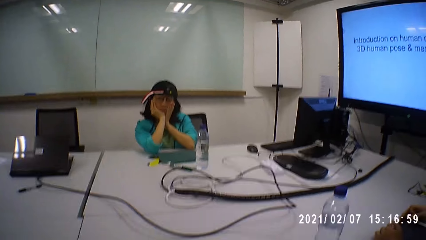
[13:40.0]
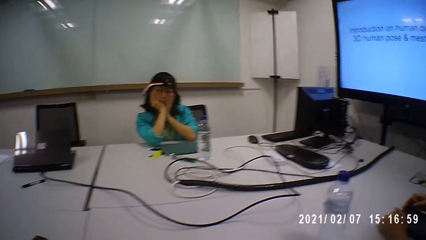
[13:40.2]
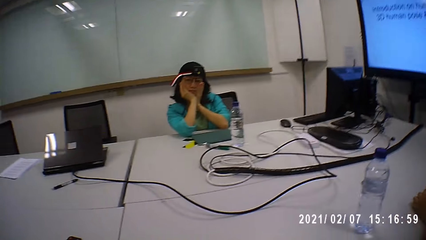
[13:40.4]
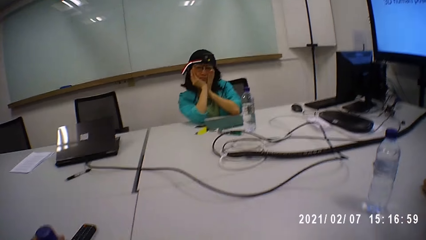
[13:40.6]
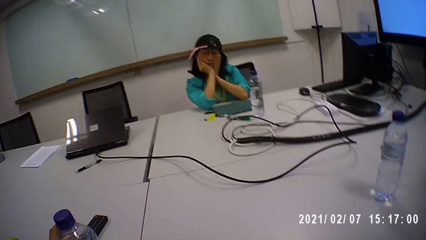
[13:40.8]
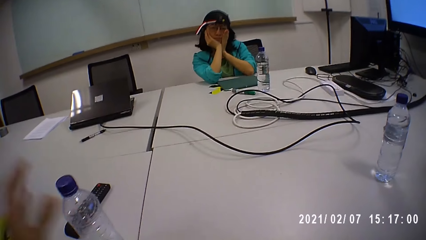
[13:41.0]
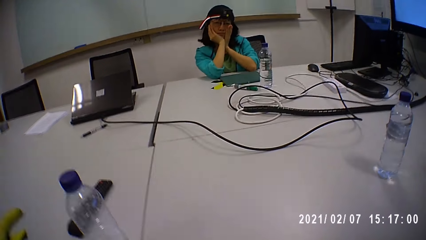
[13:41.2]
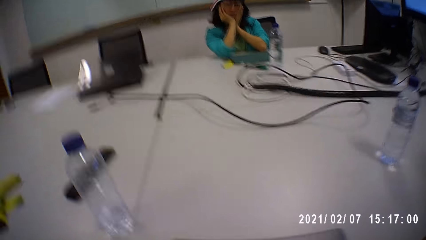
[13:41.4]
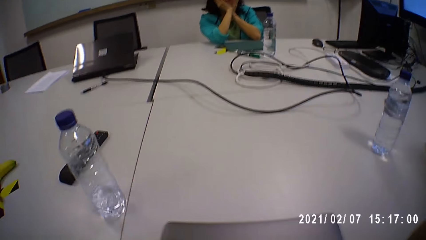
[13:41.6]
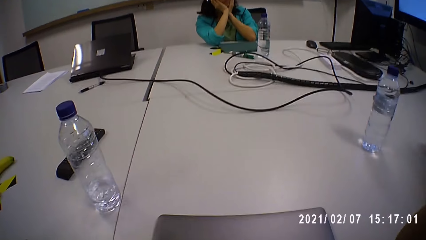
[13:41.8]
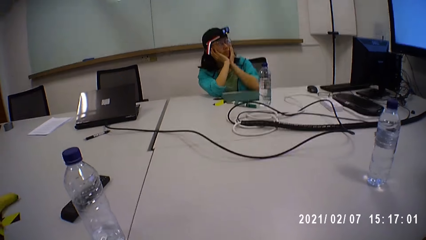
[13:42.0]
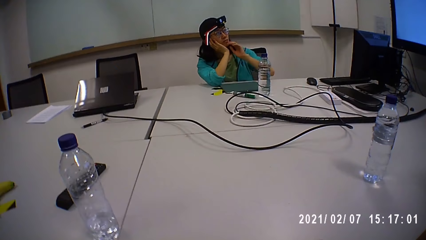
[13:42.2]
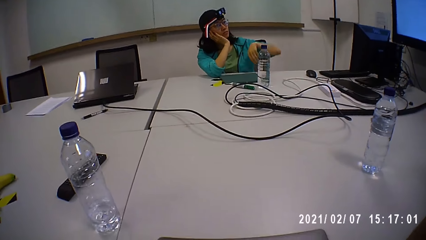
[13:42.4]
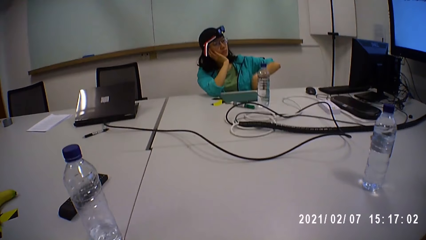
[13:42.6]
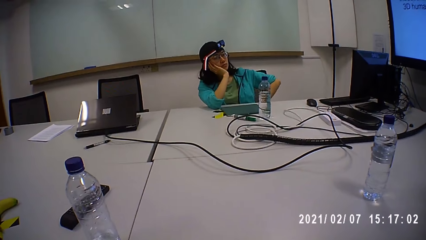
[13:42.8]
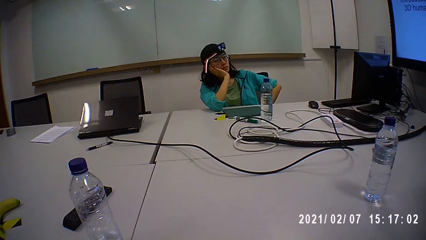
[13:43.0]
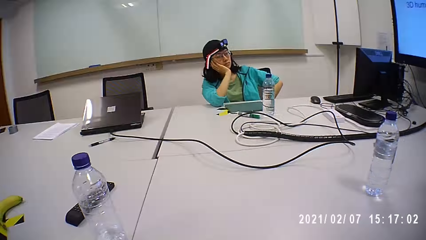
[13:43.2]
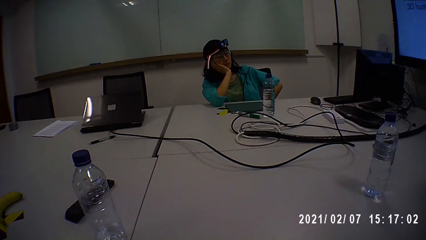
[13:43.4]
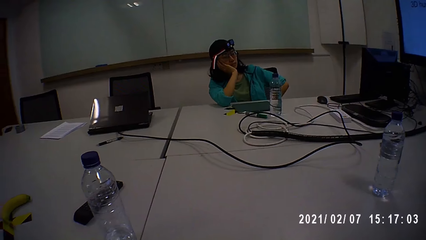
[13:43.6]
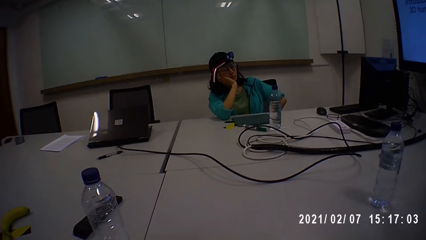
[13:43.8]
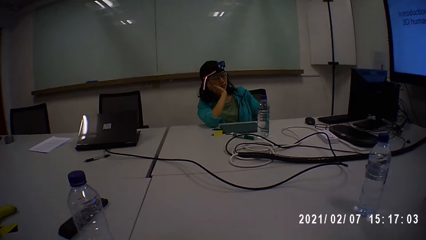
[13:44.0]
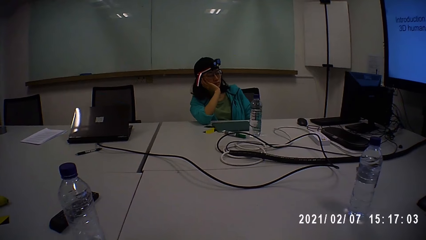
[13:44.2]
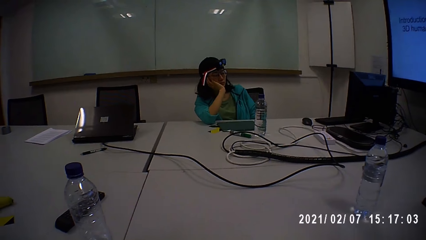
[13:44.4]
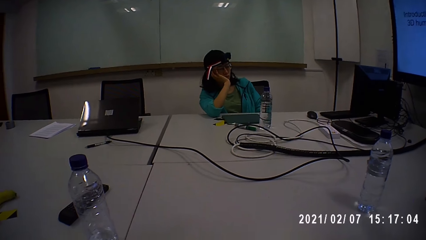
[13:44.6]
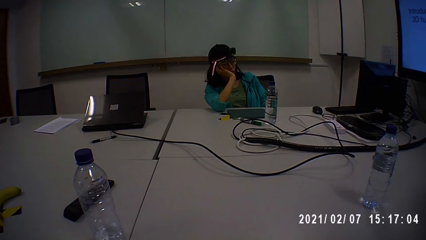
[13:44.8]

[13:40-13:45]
The camera wearer looks around the table.

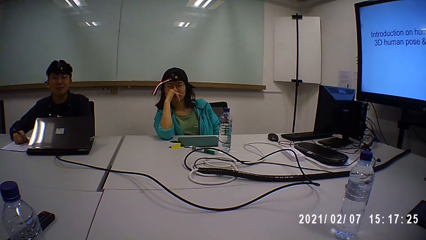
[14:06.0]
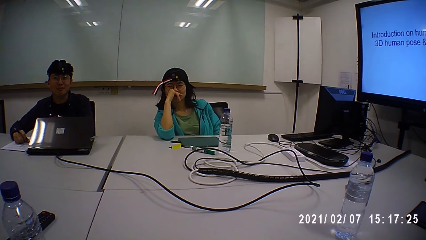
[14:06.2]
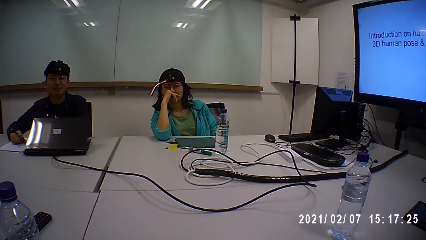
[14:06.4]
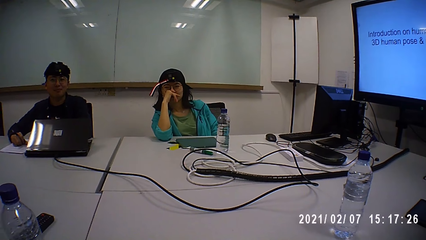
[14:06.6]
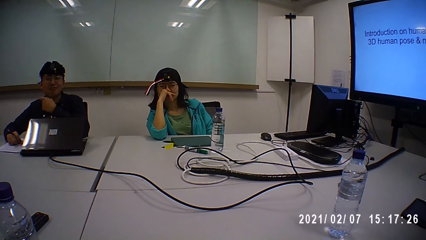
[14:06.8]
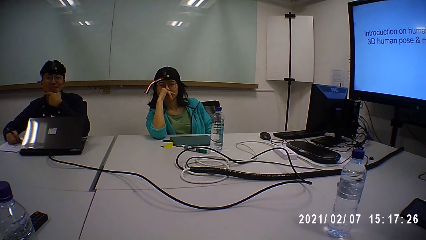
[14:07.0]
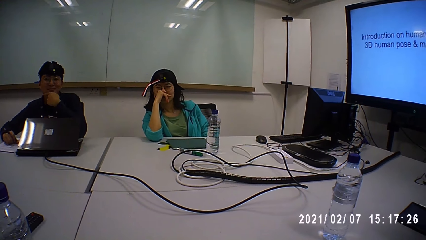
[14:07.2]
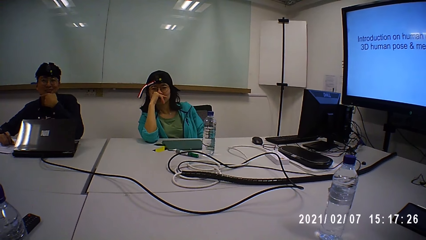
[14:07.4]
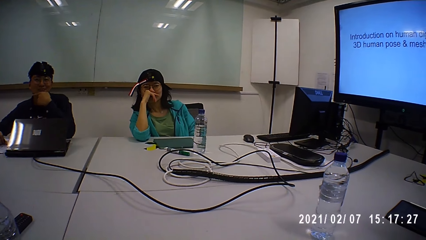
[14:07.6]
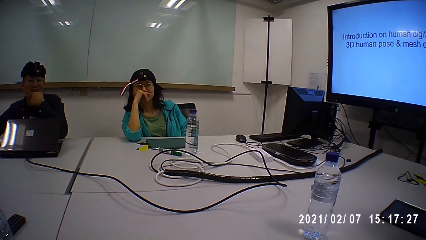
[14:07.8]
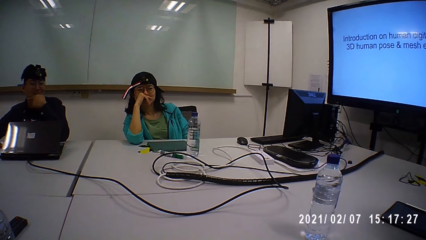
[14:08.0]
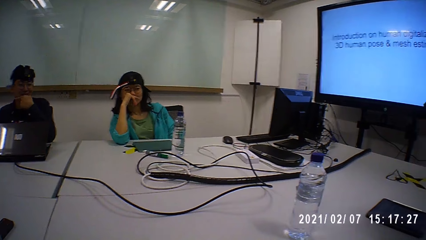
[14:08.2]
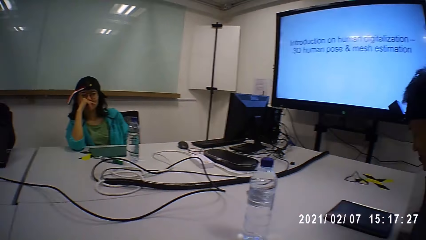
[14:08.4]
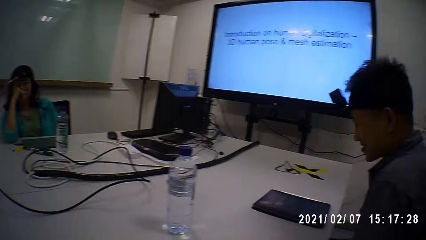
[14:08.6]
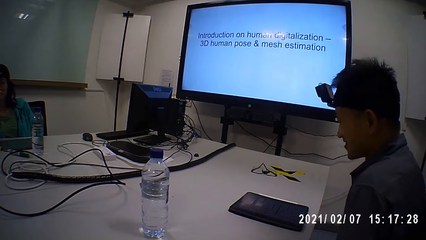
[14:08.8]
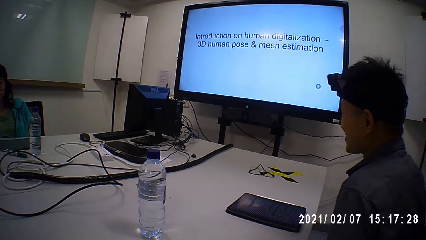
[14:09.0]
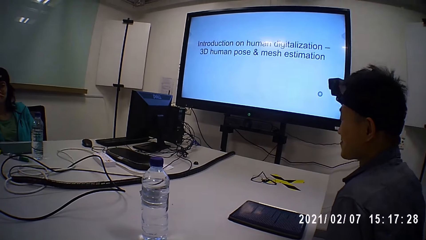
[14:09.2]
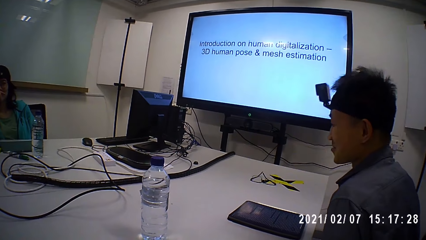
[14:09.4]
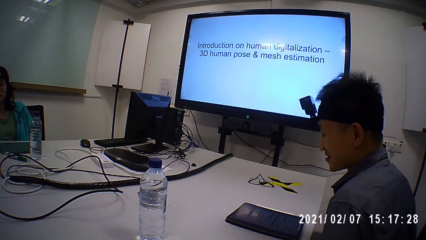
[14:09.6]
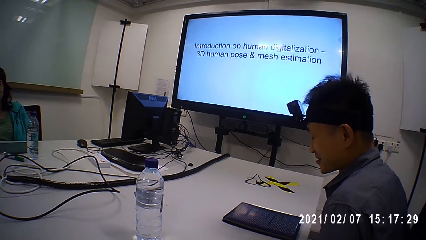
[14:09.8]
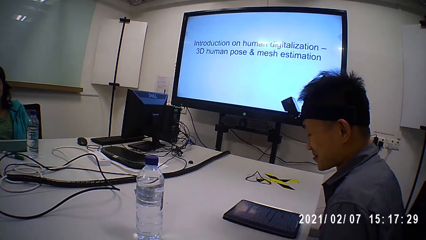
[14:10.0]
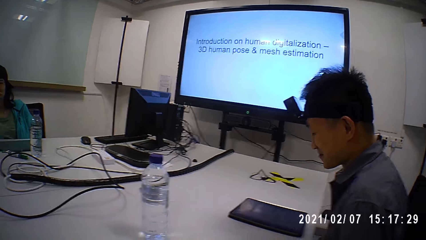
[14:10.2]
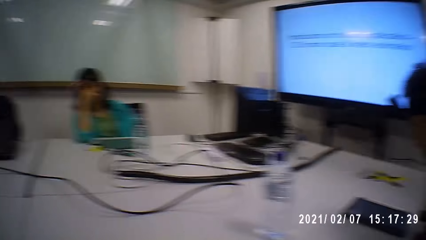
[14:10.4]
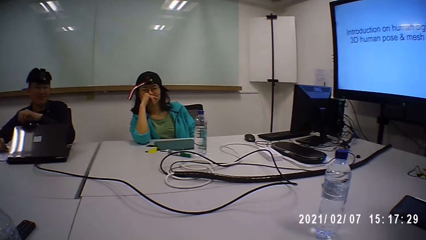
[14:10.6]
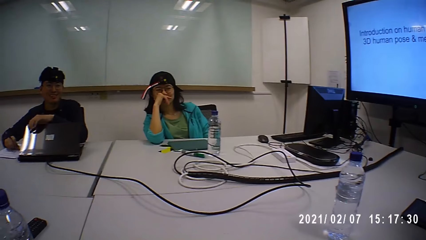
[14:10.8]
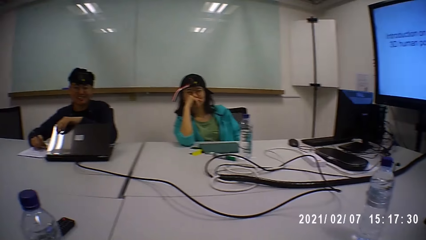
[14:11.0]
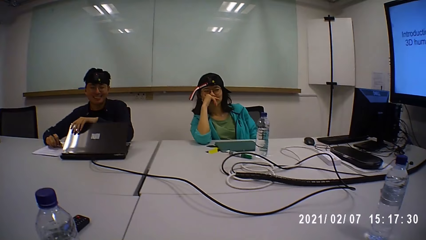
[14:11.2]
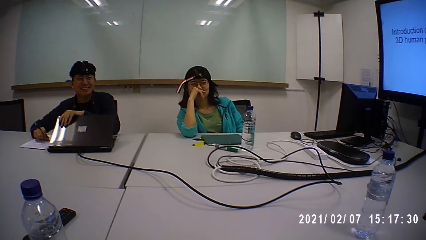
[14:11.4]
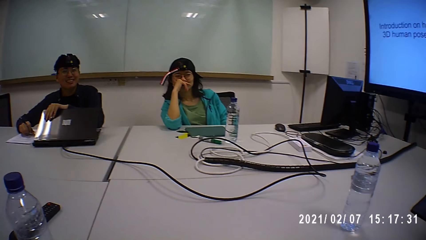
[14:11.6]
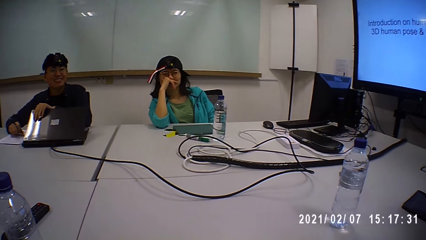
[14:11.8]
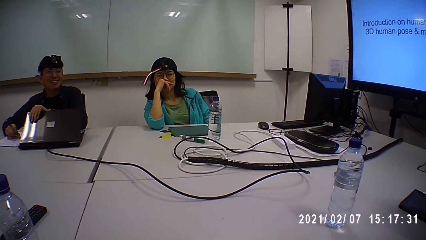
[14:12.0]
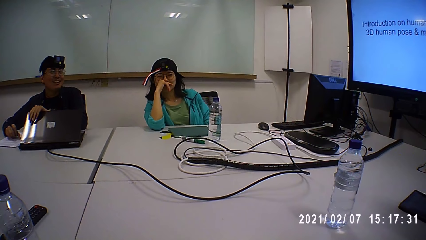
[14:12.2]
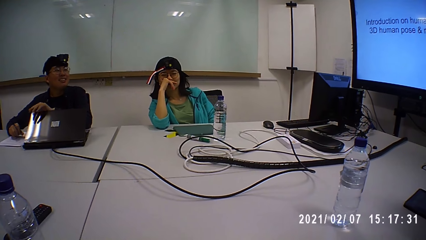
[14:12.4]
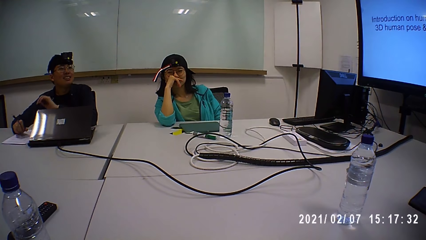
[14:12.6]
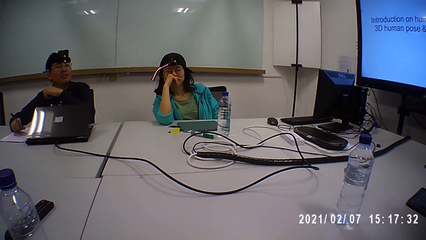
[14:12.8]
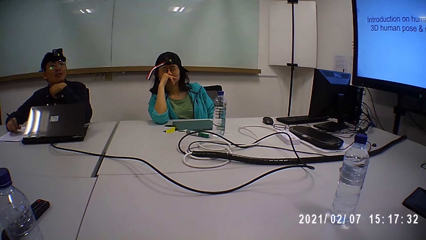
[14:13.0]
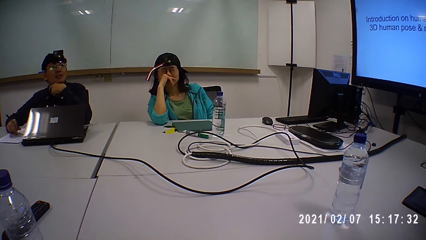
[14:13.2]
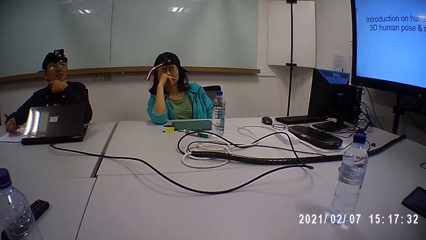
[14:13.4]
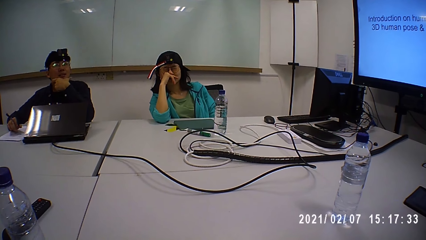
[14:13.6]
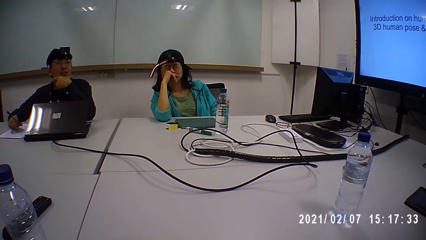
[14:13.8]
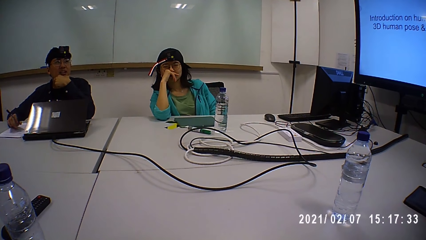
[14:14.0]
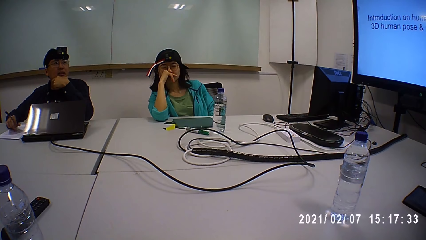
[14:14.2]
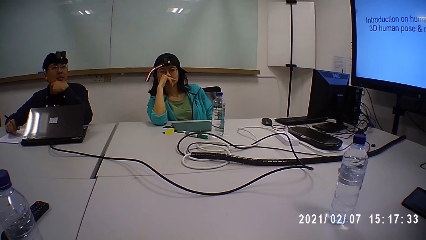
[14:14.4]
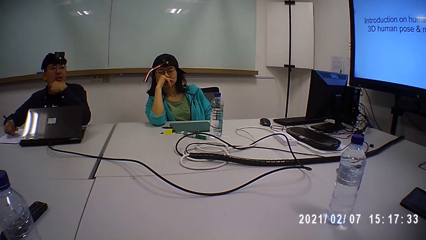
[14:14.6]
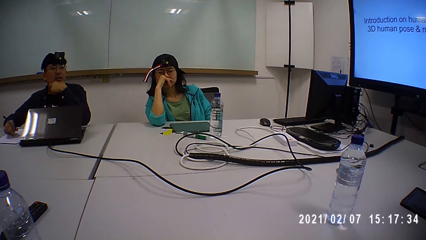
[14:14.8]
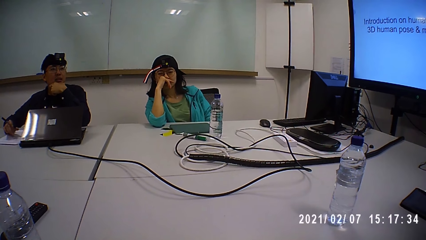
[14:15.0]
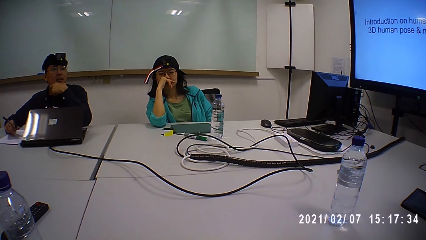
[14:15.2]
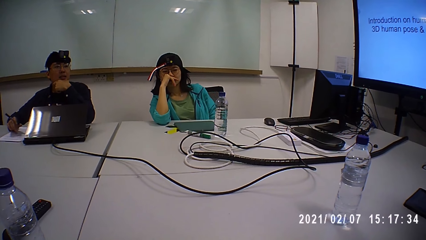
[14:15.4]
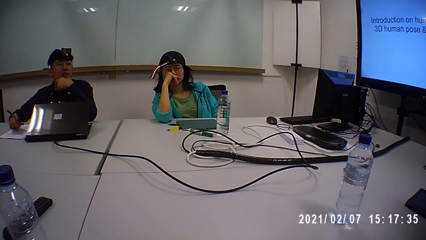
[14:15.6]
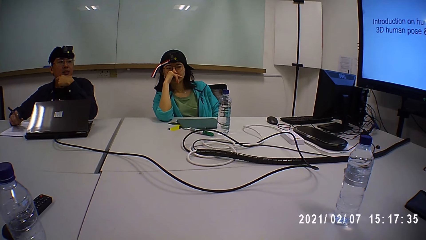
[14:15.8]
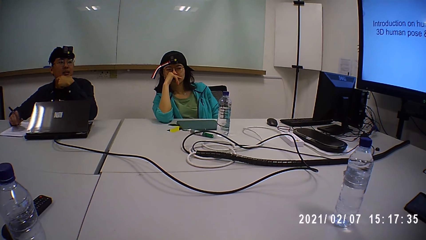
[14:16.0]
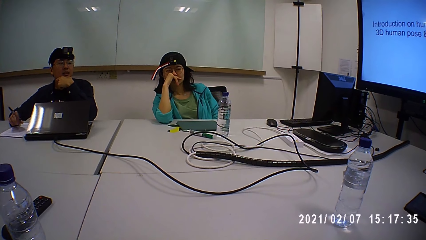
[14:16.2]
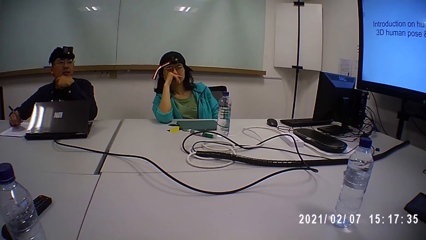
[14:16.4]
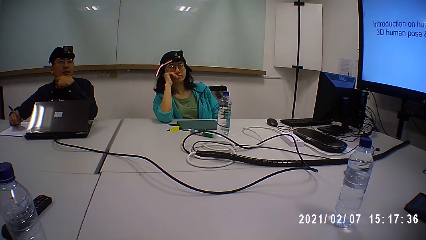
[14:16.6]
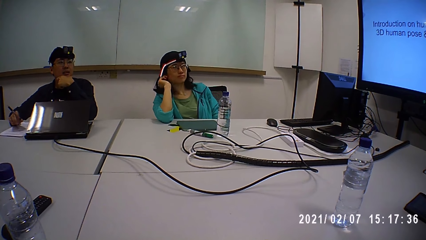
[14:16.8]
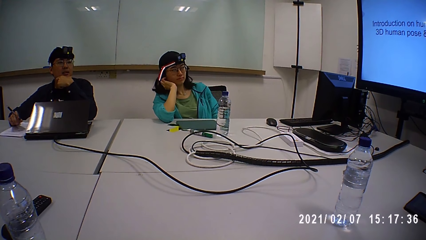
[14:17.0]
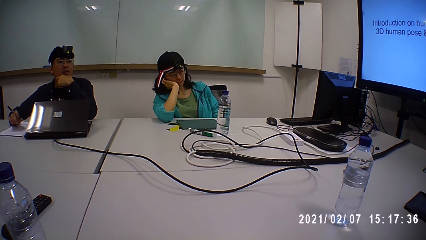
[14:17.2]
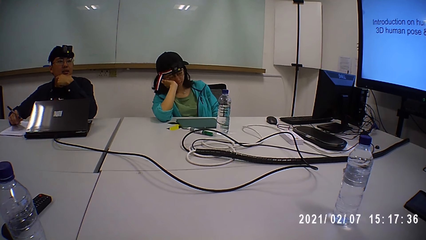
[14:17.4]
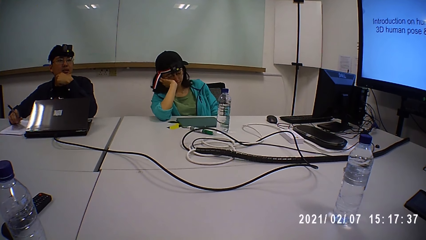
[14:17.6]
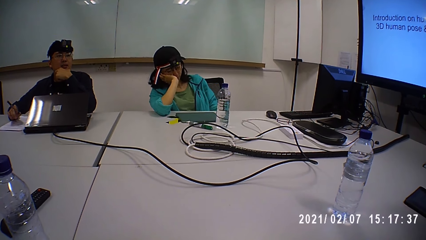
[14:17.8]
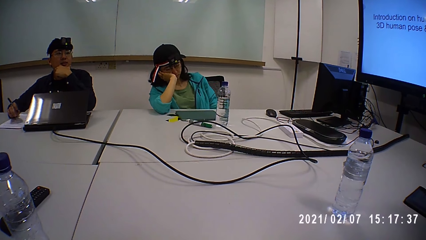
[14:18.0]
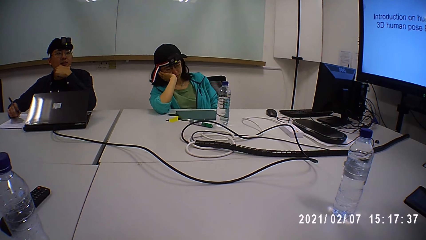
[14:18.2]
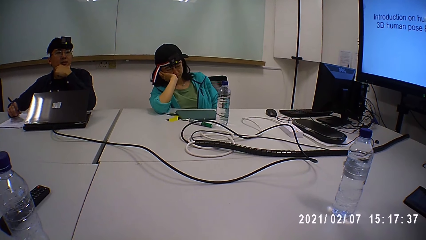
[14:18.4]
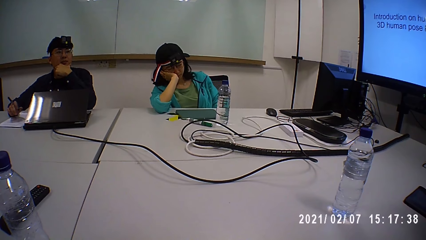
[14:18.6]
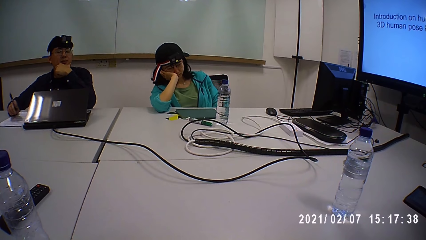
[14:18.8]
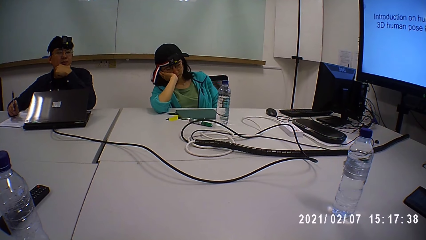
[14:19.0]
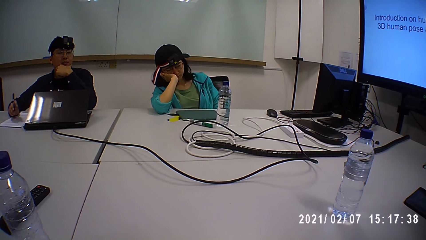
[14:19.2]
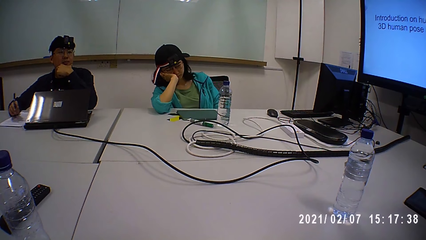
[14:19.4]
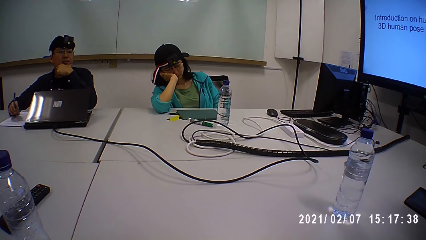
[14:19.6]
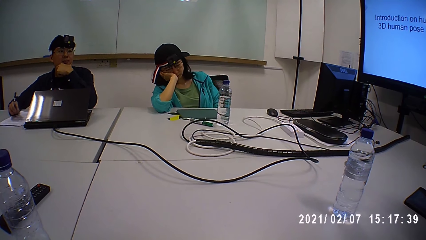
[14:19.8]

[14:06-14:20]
A person and another person look at the camera wearer. The camera wearer converses. They look around. The first person talks to the other person and the camera wearer.
